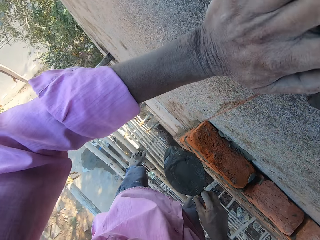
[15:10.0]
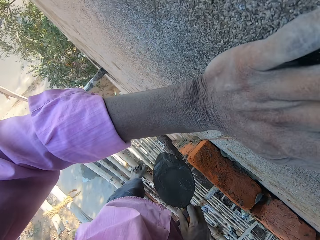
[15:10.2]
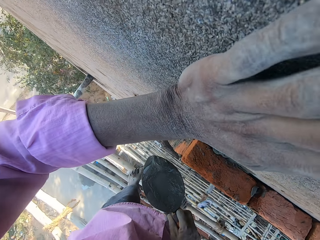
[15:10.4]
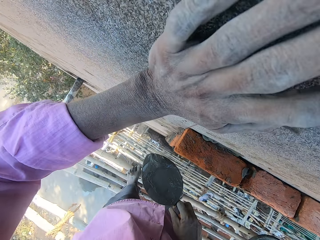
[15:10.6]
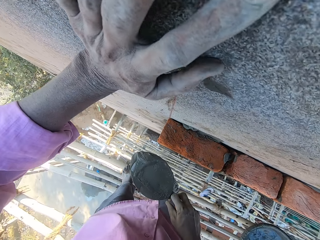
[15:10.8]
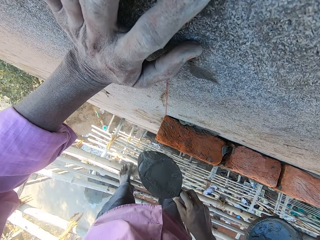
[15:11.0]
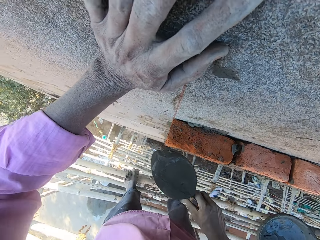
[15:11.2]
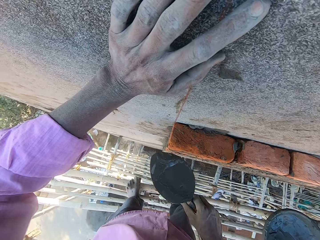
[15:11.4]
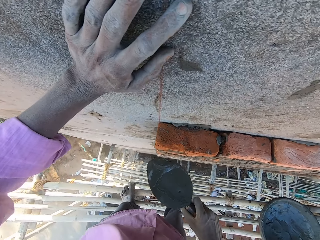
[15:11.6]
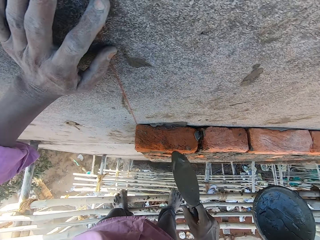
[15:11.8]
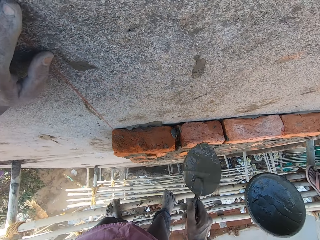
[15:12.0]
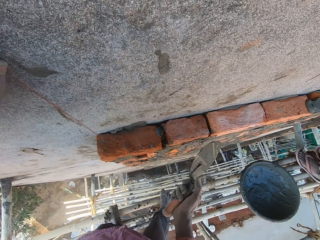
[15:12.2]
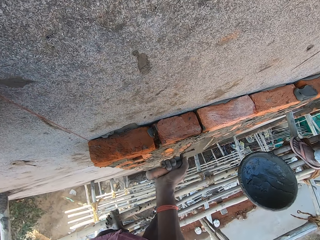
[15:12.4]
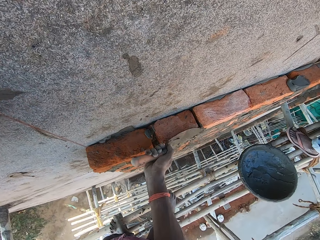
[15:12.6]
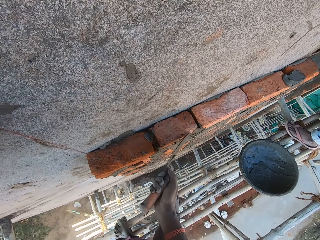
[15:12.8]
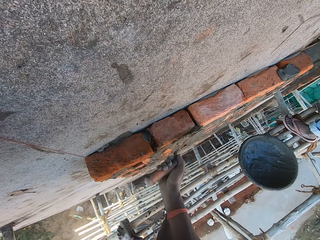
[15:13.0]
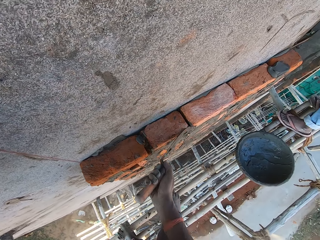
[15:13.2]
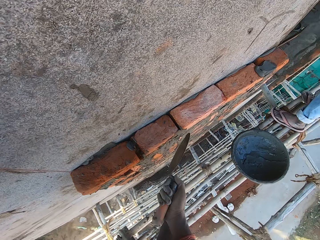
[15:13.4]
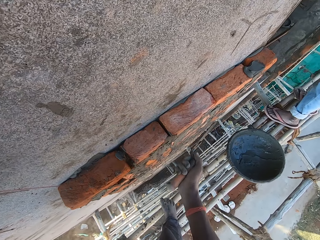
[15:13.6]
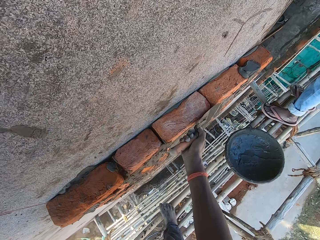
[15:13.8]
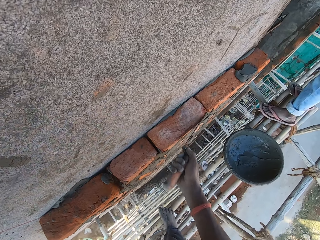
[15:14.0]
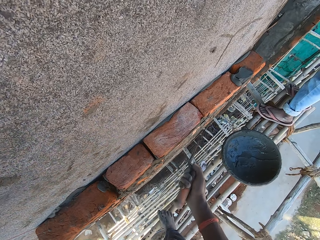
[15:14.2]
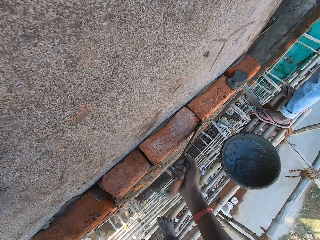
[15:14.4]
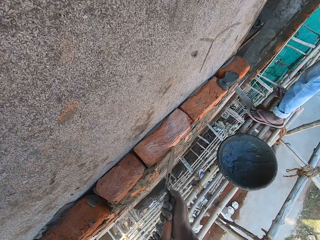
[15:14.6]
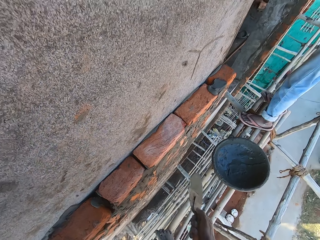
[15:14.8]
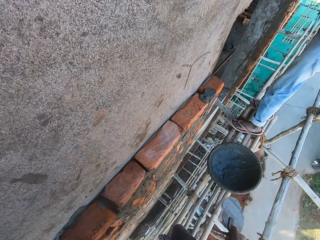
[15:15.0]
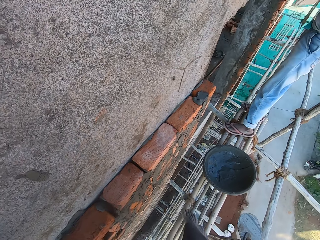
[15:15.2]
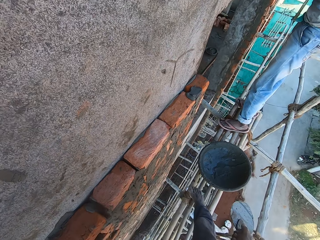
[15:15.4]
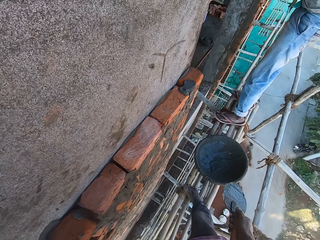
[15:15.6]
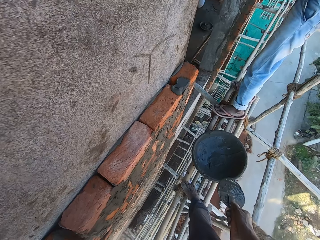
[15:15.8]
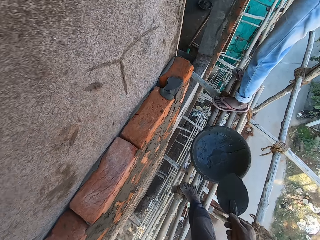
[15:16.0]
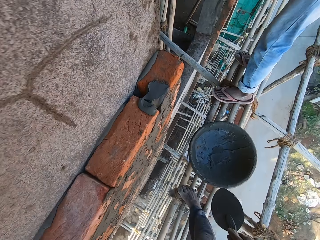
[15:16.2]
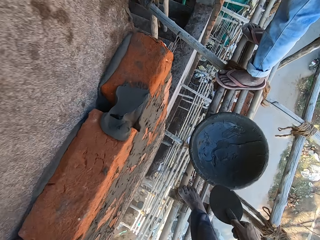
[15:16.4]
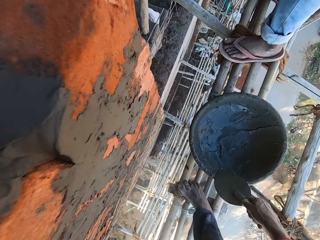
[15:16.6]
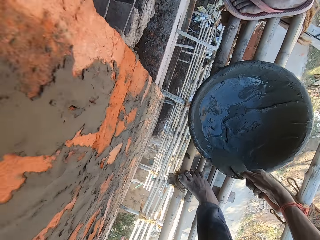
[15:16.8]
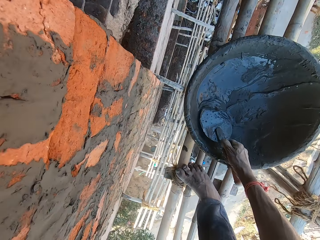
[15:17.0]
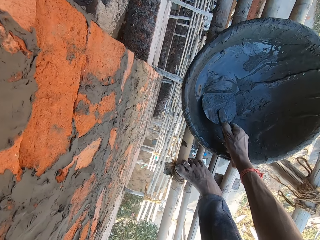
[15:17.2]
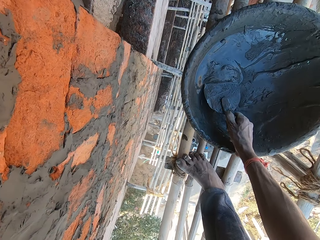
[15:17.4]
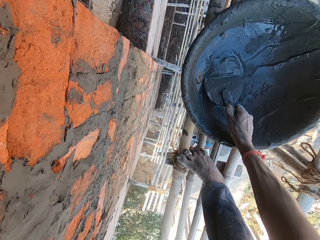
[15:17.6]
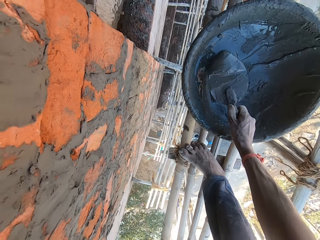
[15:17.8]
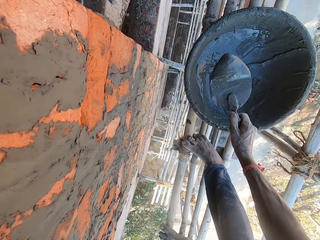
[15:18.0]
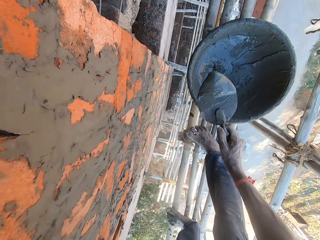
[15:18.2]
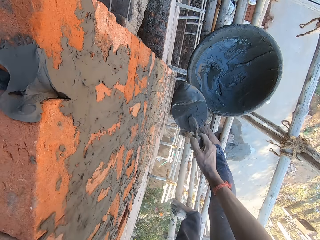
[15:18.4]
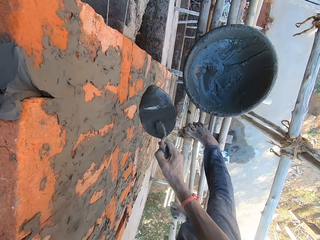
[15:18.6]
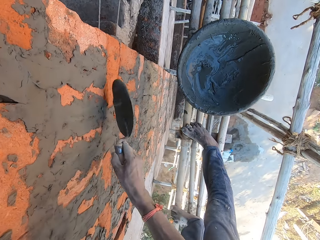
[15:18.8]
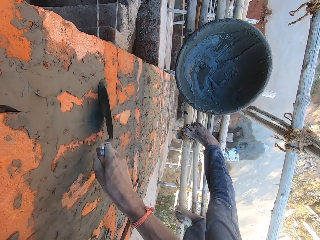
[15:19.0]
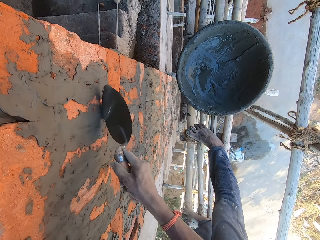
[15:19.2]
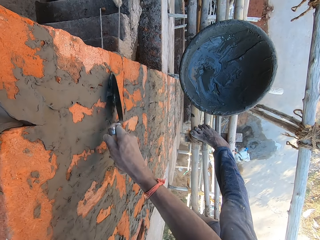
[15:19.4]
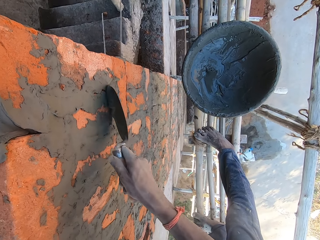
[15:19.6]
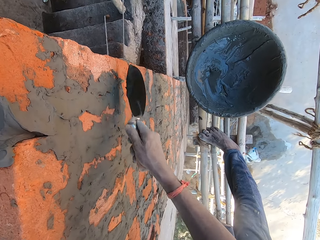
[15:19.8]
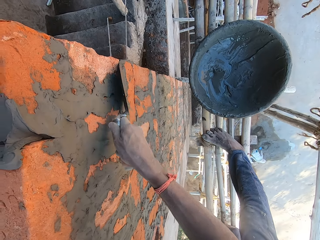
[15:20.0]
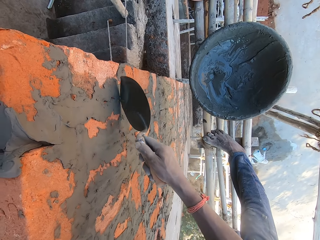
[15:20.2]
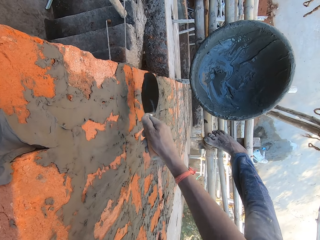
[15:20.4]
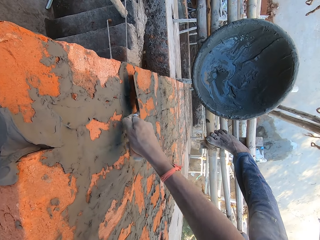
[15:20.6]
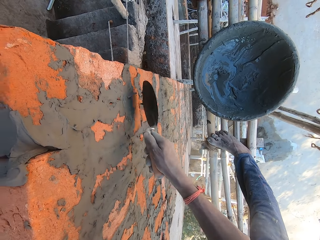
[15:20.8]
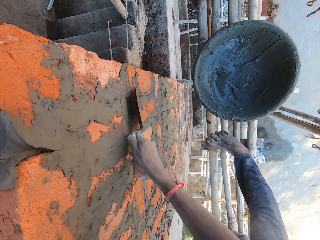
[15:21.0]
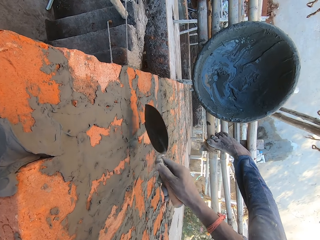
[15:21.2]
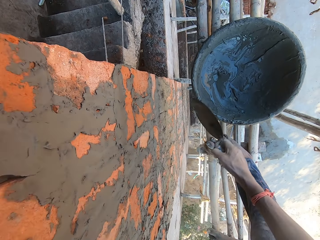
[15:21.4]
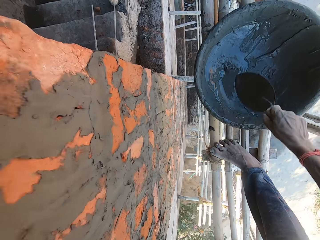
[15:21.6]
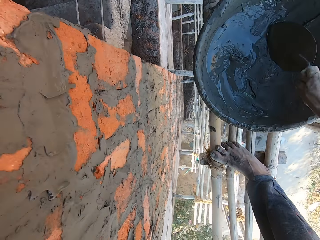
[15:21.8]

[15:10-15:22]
The camera wearer interacts with the man. He moves to the left. He plasters the bricks with the hand trowel in his right hand. He moves his right leg towards the bowl of cement. He takes mortar from the head pan with the hand trowel in his right hand. He plasters the bricks with the hand trowel in his right hand.

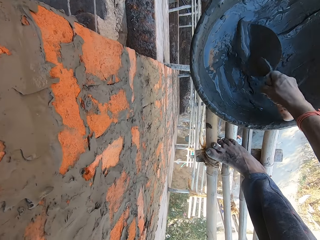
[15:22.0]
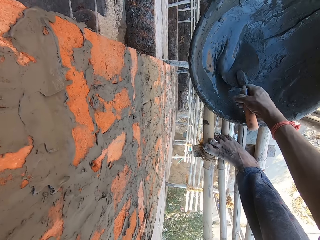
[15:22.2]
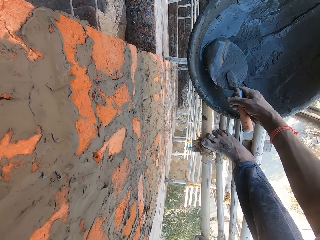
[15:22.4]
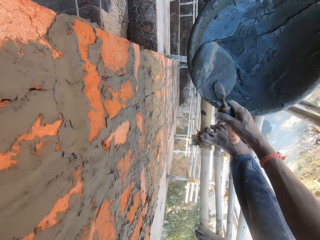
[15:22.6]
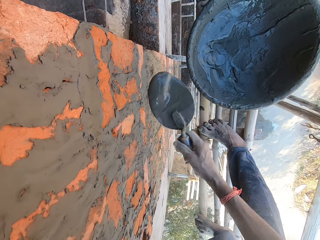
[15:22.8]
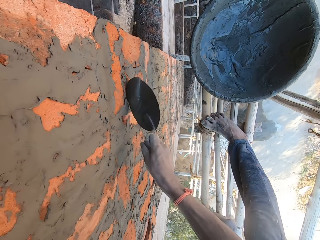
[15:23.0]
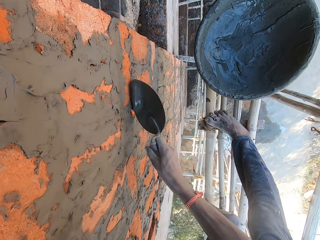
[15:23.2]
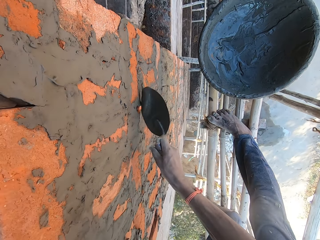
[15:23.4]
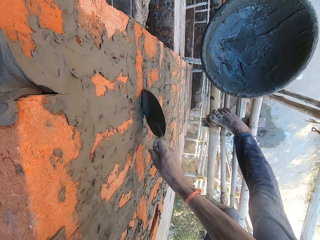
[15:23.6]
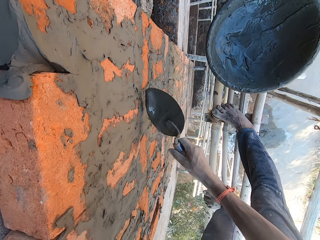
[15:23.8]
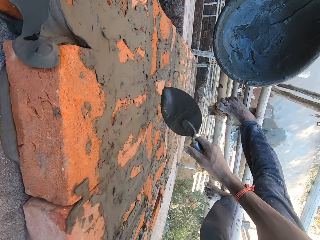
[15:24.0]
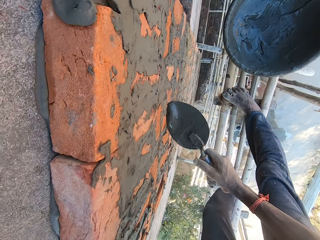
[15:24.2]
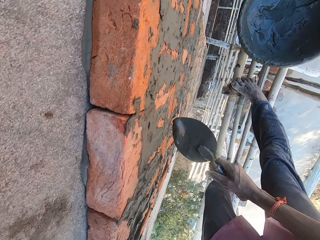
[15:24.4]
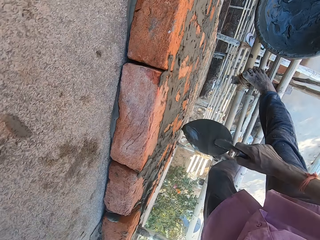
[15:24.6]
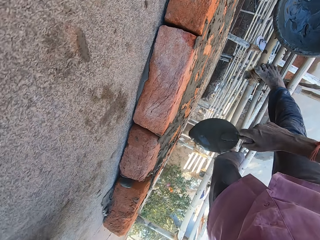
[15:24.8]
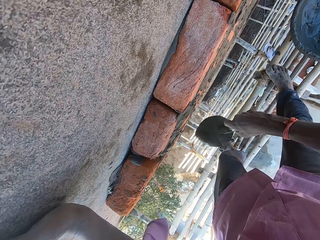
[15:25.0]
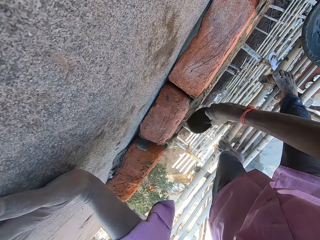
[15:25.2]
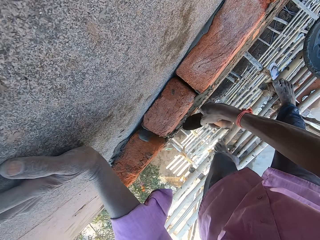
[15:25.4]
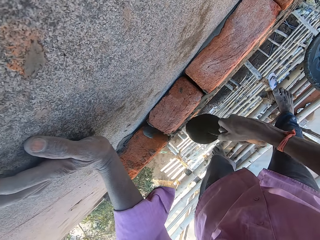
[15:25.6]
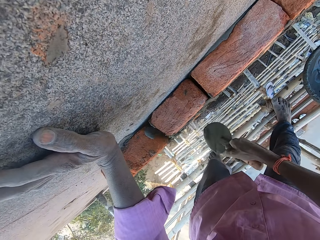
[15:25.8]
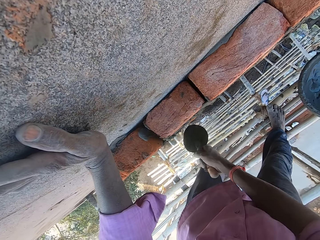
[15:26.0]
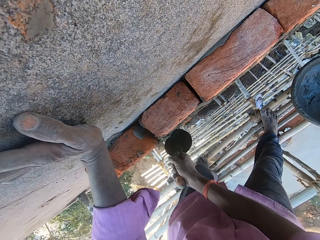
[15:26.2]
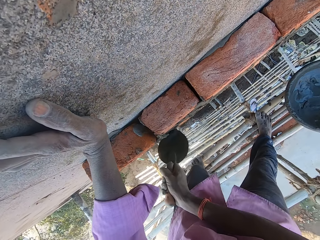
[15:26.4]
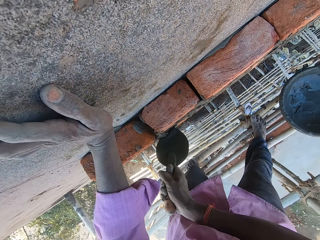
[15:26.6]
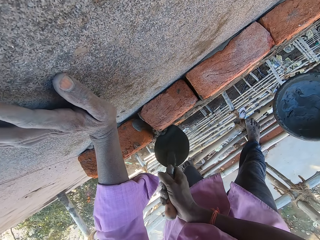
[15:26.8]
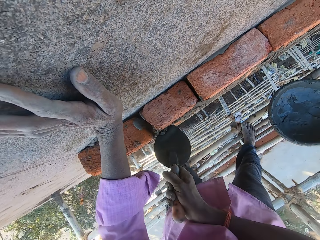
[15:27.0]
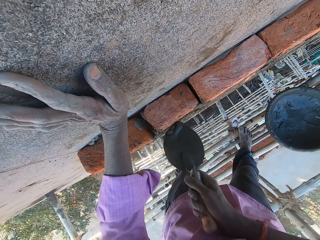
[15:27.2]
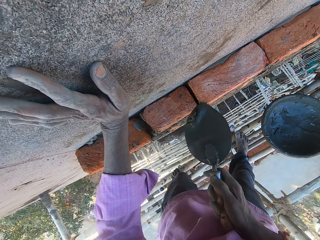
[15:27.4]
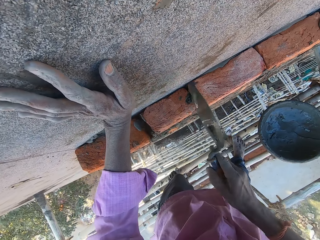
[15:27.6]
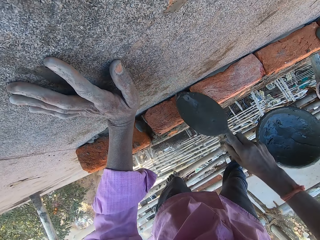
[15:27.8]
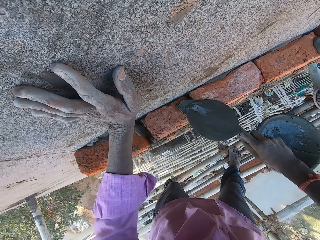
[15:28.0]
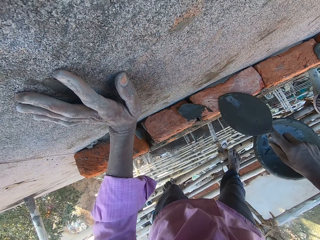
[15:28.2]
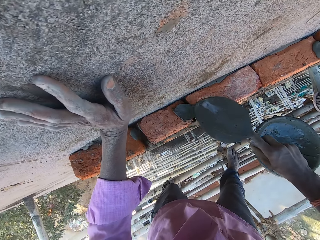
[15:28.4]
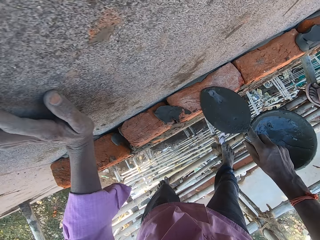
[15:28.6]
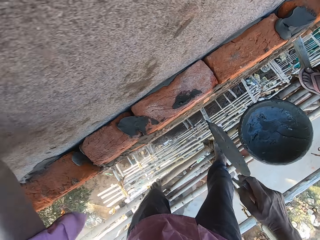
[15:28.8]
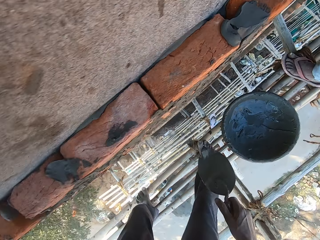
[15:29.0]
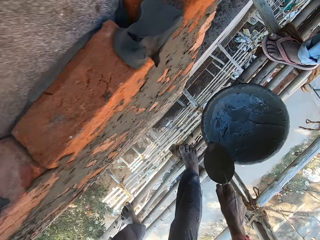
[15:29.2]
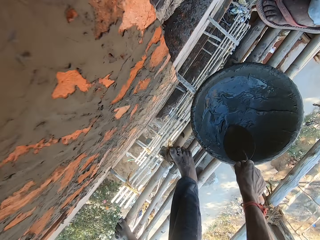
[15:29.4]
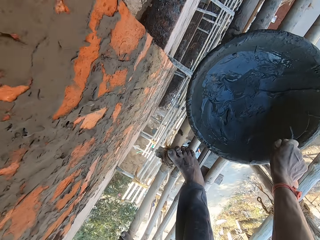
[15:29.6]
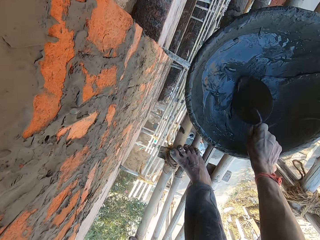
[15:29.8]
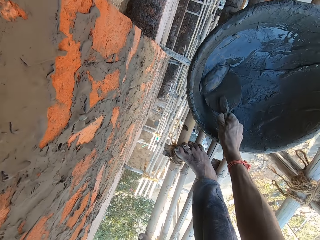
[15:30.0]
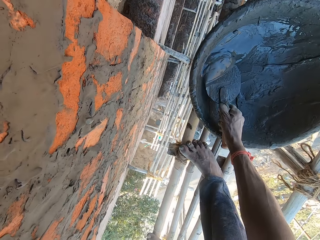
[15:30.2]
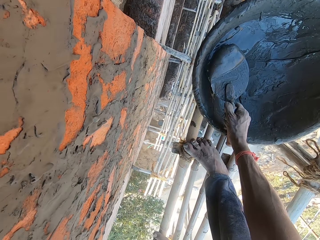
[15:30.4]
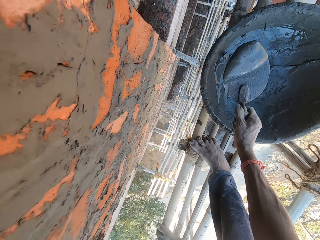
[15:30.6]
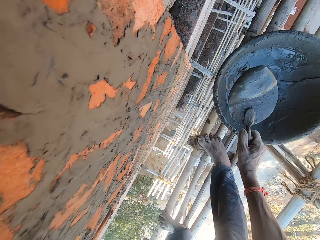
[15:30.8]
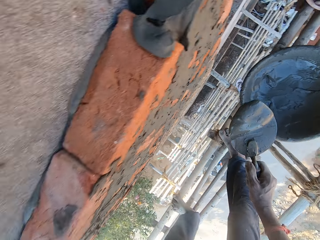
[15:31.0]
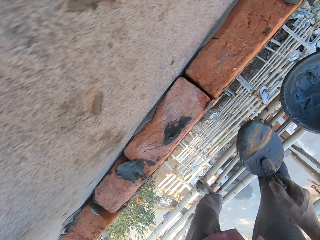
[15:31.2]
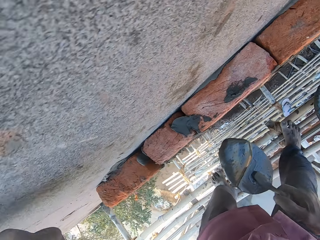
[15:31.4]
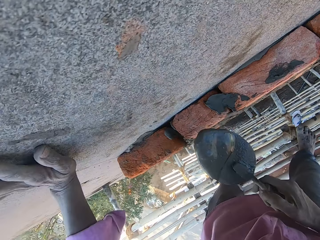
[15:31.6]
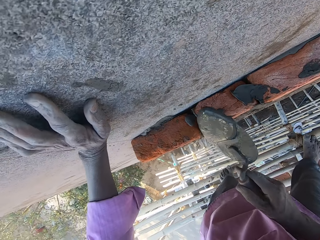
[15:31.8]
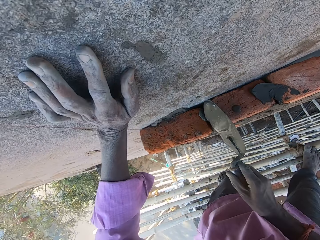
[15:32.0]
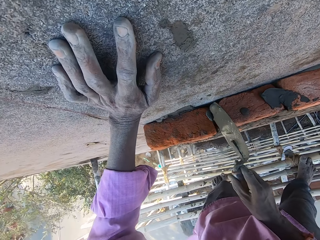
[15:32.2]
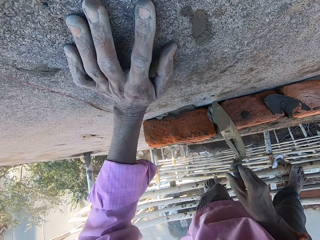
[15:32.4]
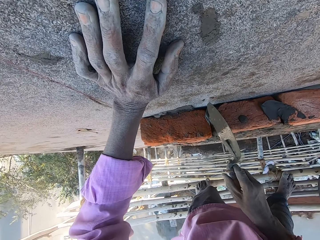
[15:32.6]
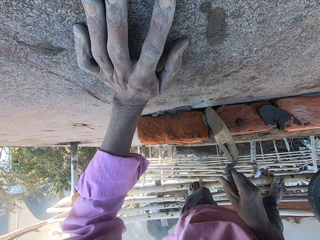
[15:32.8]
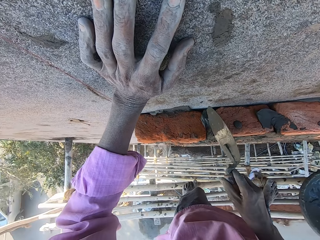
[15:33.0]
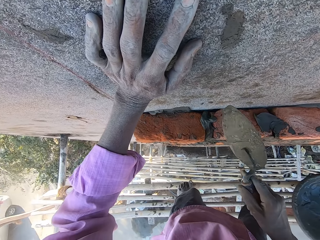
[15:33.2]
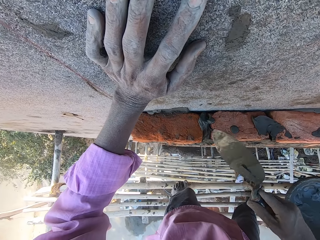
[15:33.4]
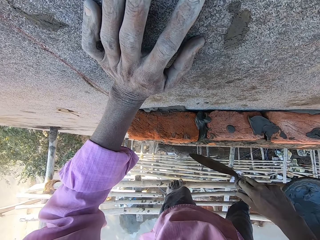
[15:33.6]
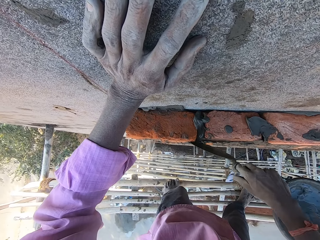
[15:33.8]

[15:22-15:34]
The camera wearer takes mortar from the head pan with the hand trowel in his right hand. He plasters the bricks with the hand trowel in his right hand. He looks around the wall. He smears cement on the brick. He takes mortar from the head pan with the hand trowel in his right hand. He pours the mortar on the brick with the hand trowel in his right hand.
